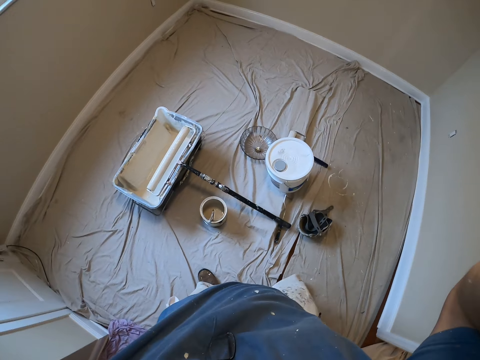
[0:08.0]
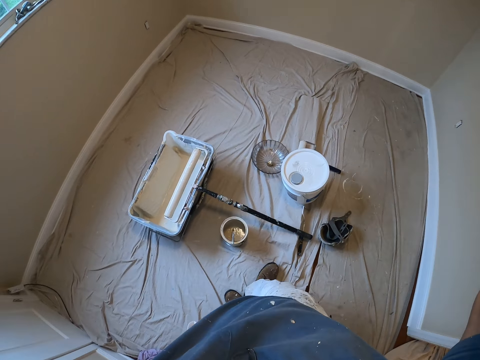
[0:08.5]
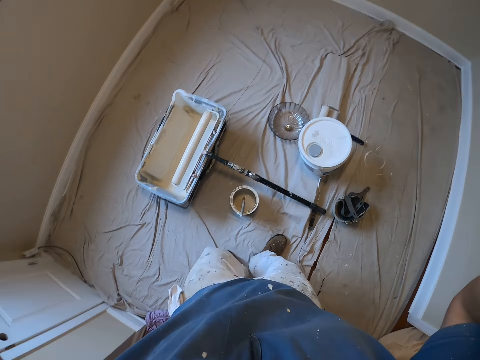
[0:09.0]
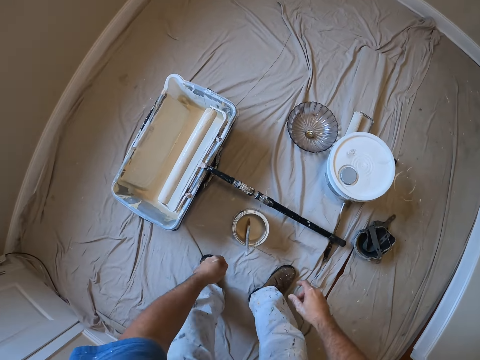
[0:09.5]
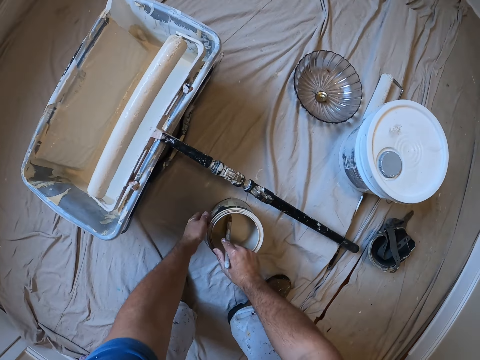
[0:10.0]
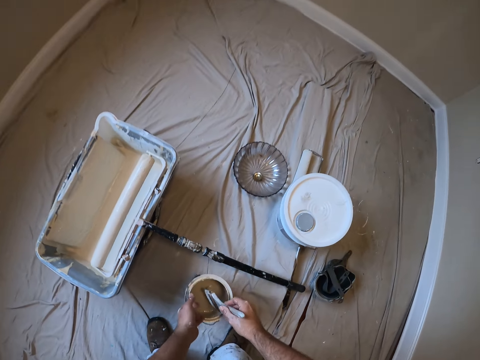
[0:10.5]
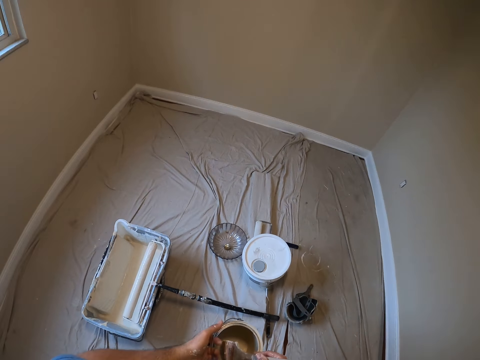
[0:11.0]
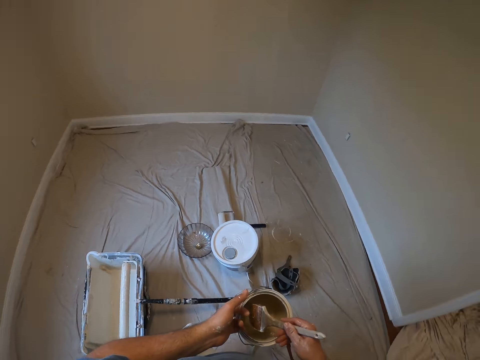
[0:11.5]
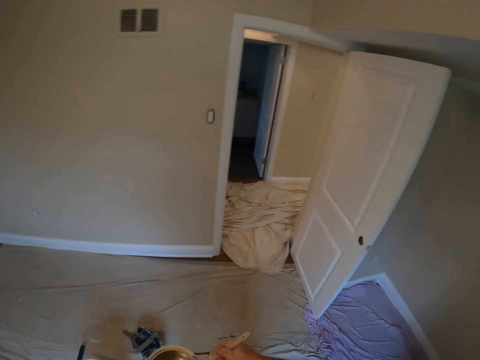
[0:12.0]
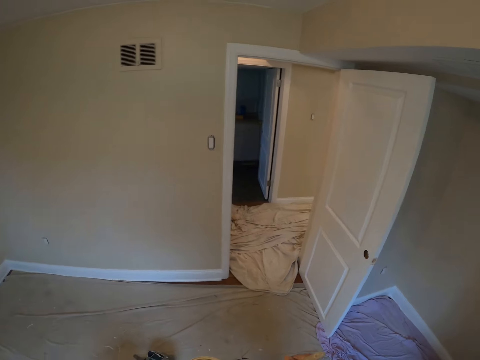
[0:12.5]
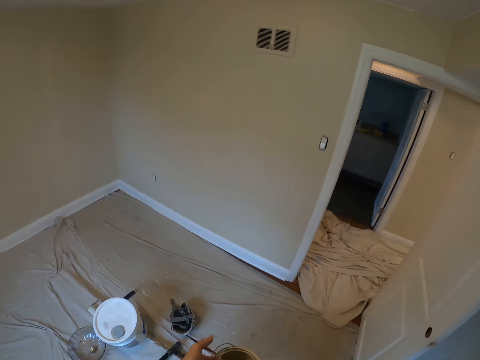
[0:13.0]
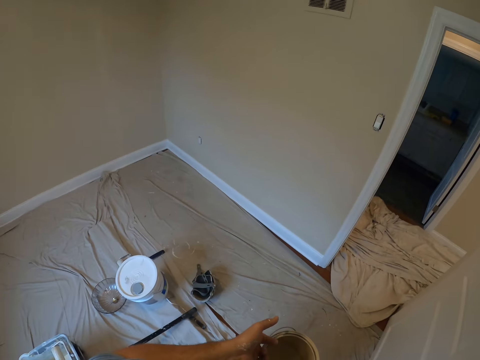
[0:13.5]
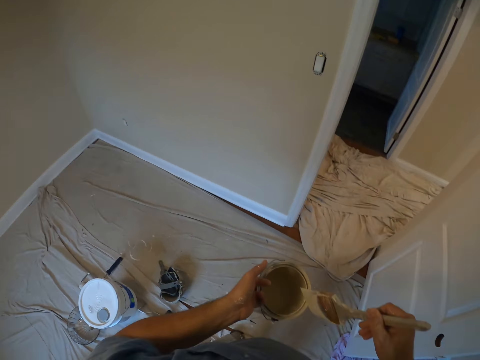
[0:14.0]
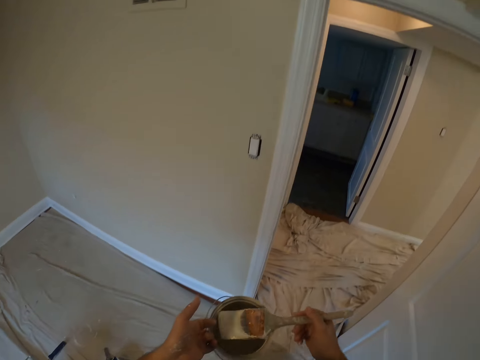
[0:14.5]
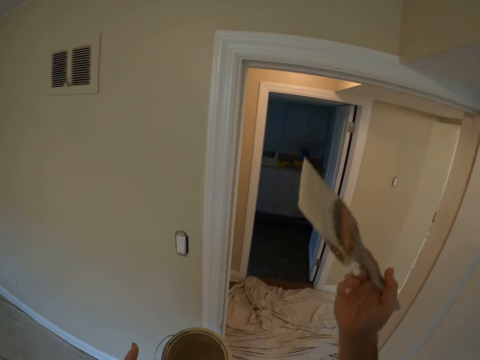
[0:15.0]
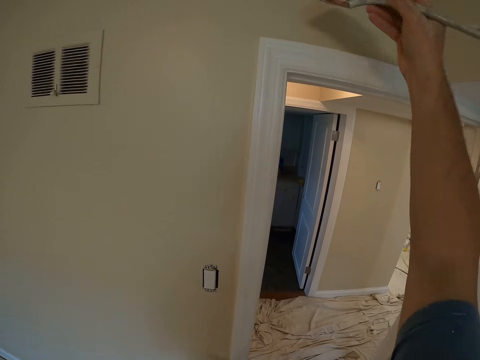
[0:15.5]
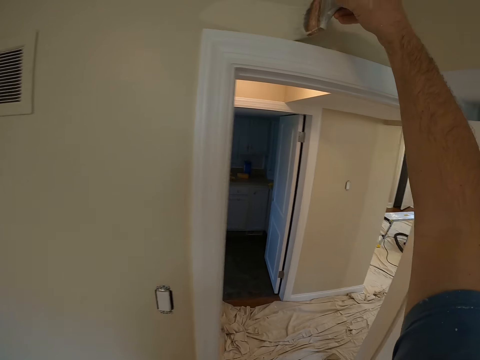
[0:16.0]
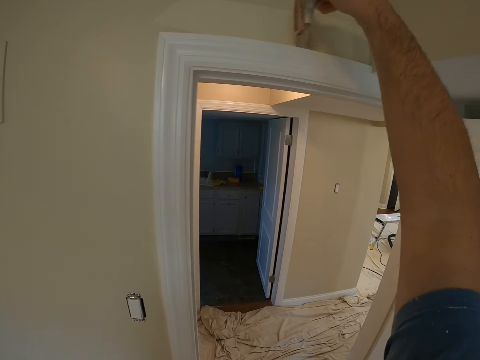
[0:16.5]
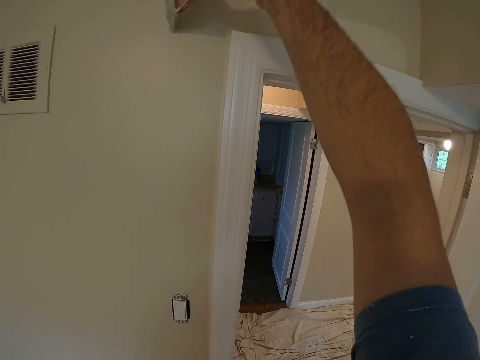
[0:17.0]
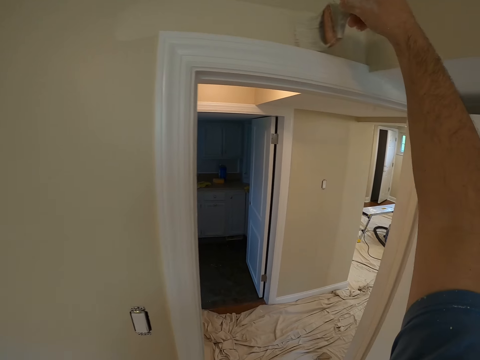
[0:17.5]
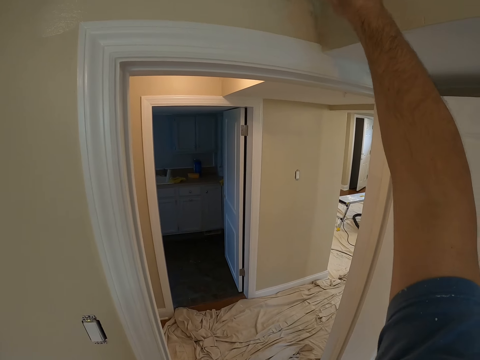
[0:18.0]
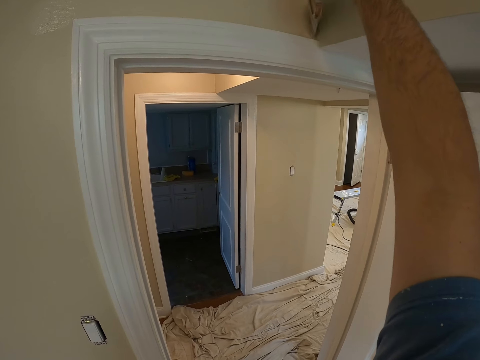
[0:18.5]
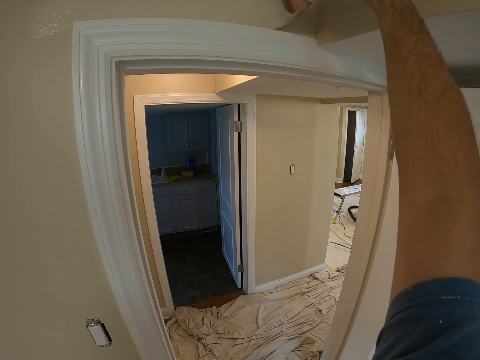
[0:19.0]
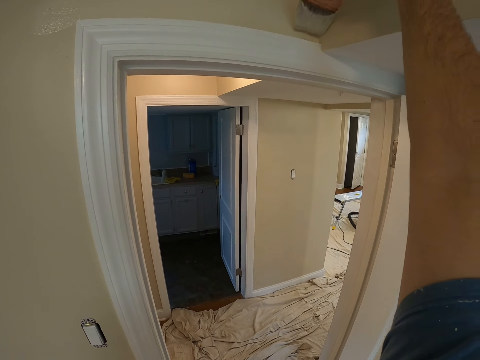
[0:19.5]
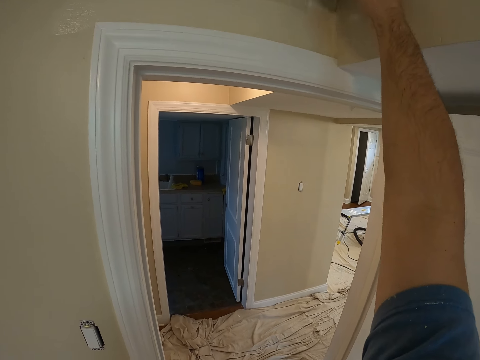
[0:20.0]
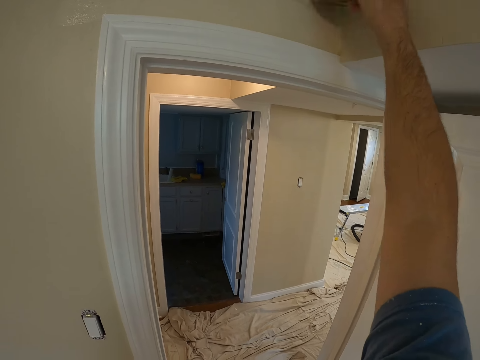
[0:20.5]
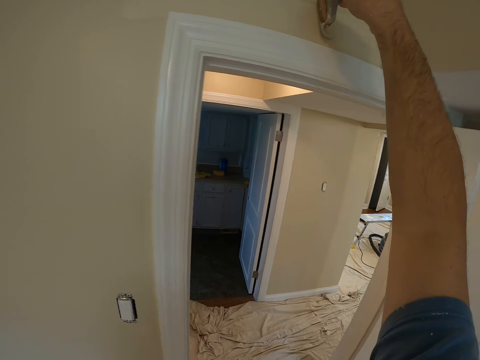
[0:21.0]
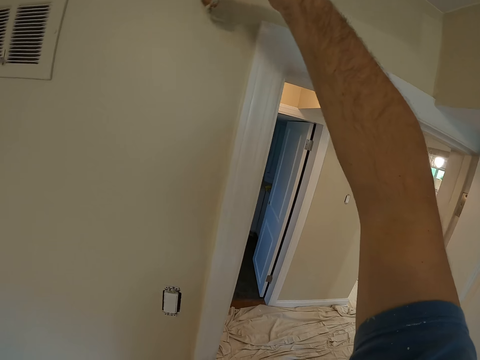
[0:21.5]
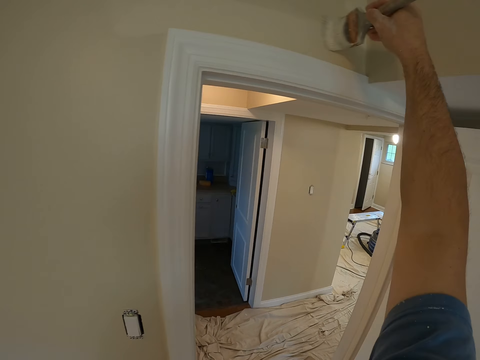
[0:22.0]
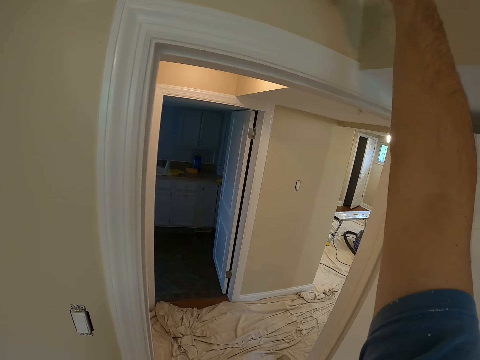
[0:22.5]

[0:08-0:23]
The camera wearer picks up a bucket of paint with his left hand. He holds the painting brush inside the paint bucket with his right hand. He walks towards the door. He dips the brush into the paint bucket. He paints the wall around the door.

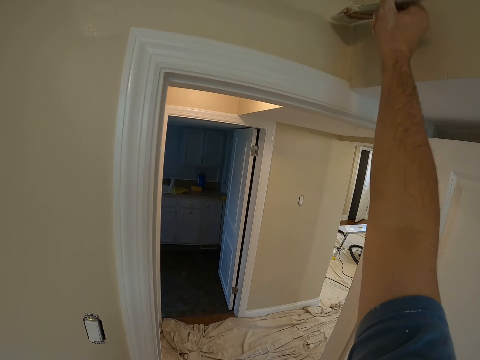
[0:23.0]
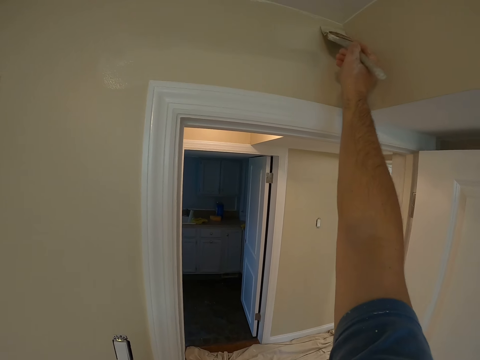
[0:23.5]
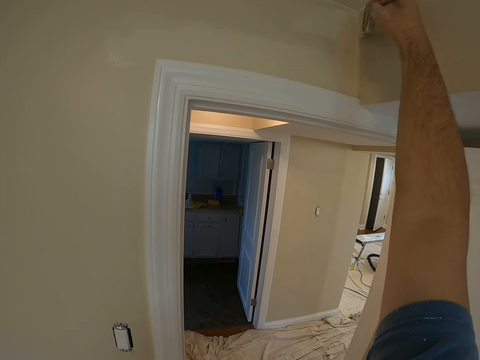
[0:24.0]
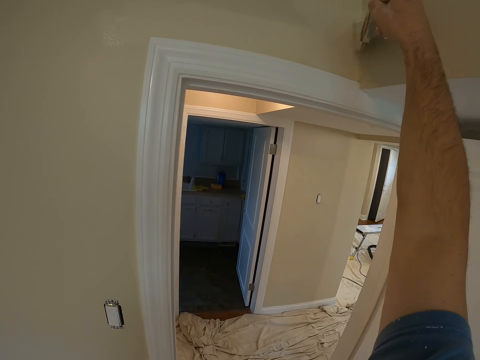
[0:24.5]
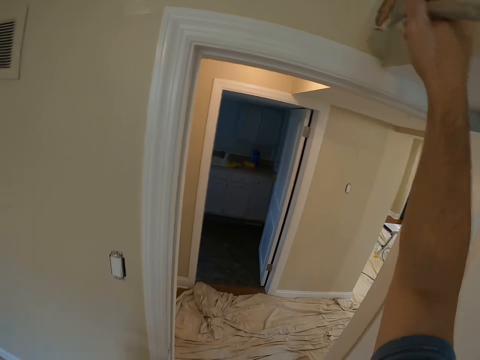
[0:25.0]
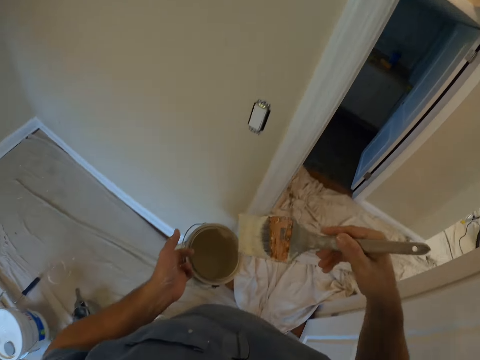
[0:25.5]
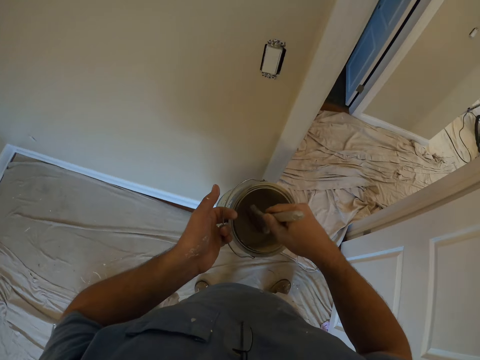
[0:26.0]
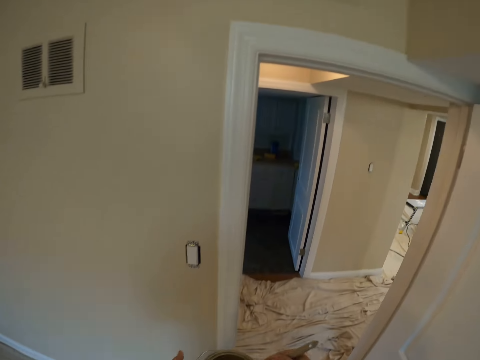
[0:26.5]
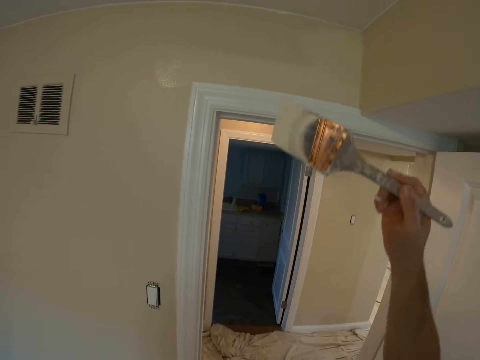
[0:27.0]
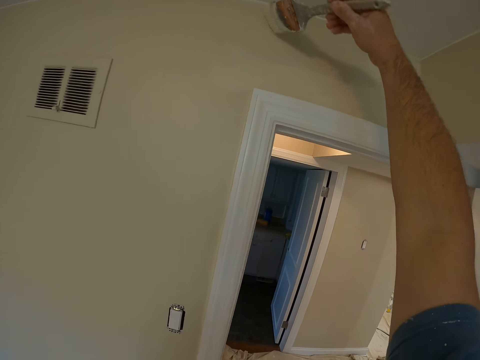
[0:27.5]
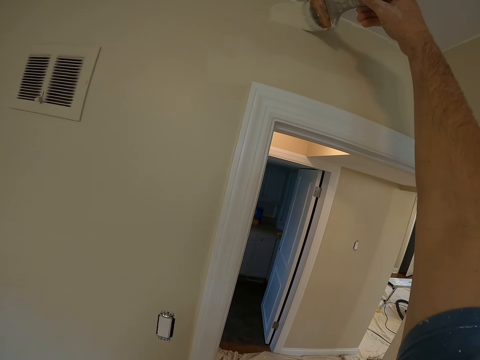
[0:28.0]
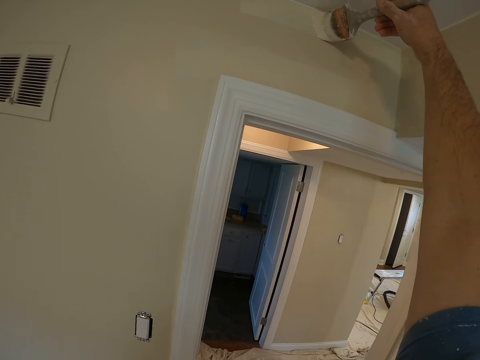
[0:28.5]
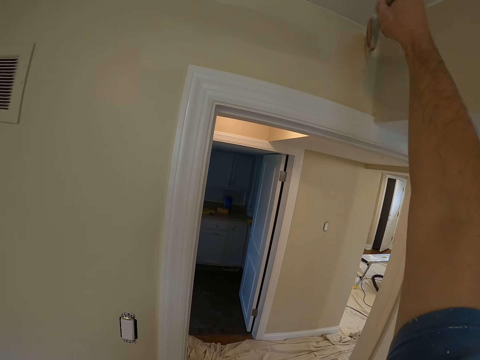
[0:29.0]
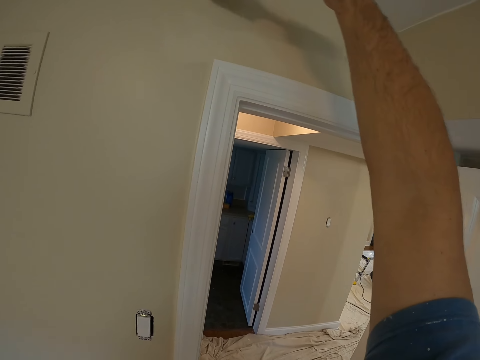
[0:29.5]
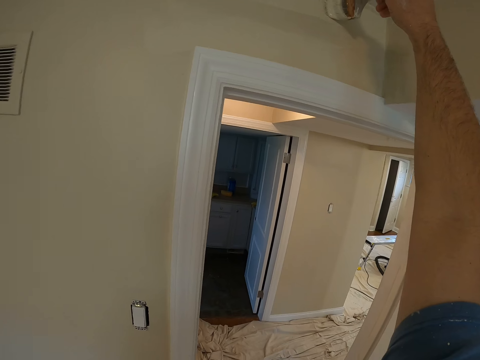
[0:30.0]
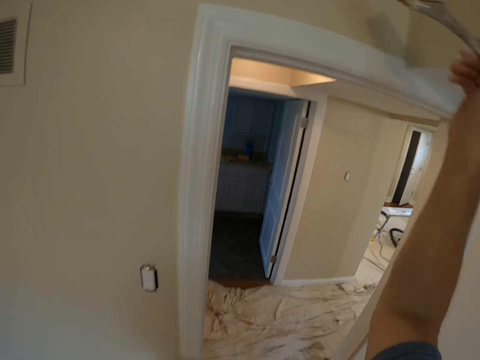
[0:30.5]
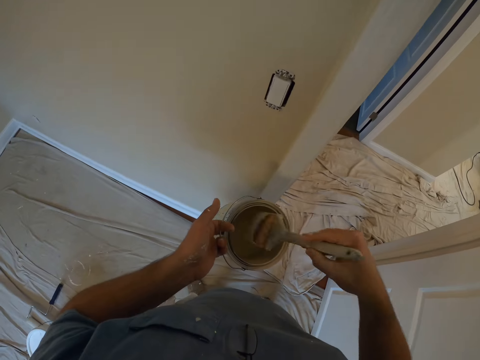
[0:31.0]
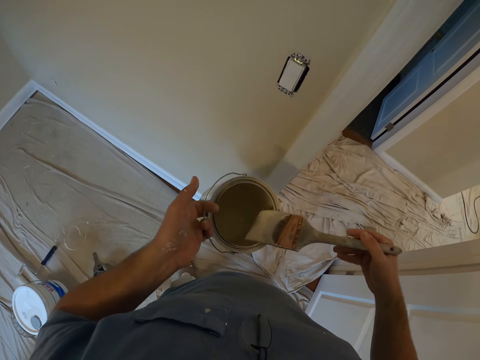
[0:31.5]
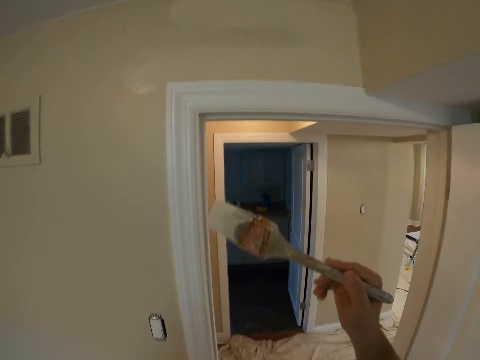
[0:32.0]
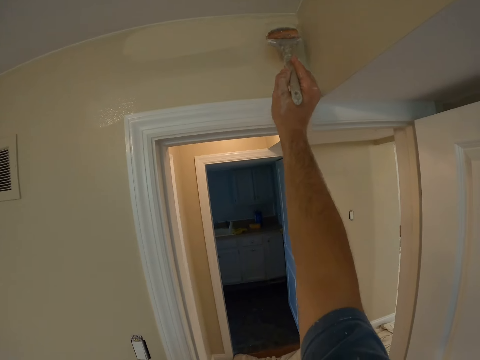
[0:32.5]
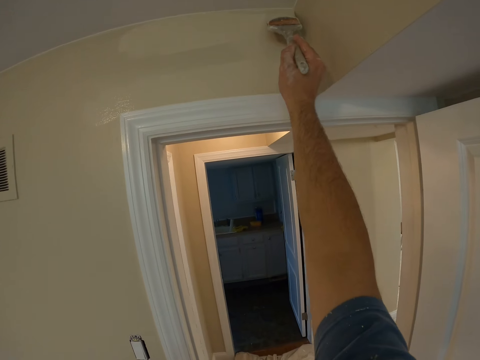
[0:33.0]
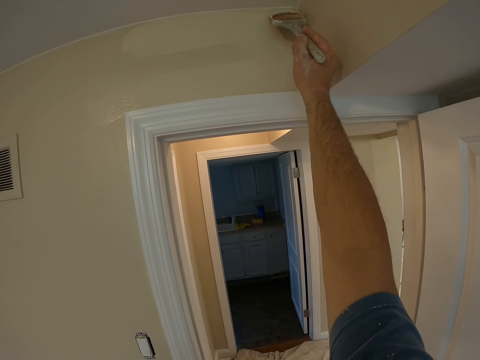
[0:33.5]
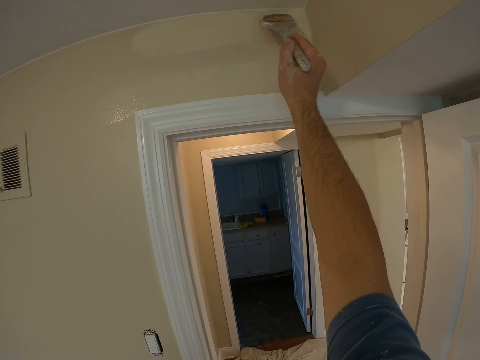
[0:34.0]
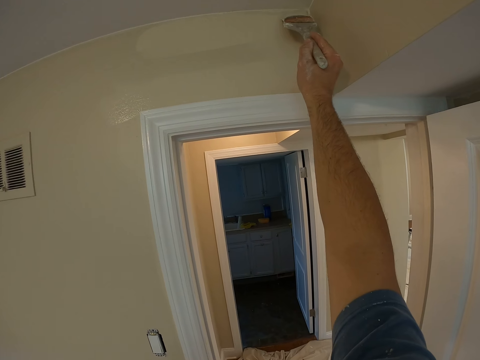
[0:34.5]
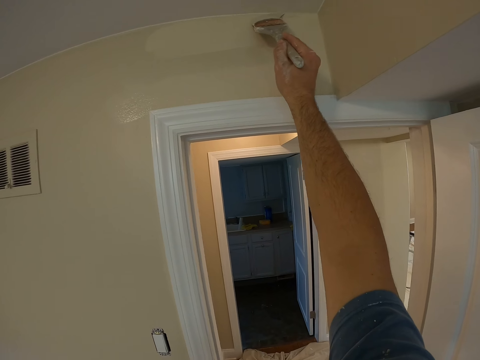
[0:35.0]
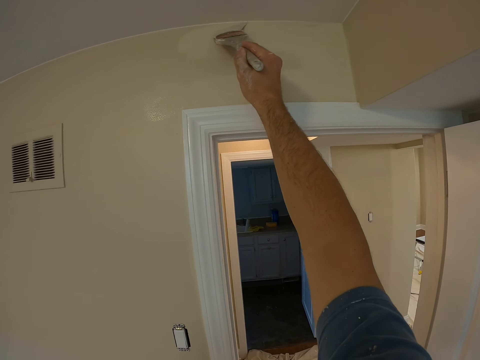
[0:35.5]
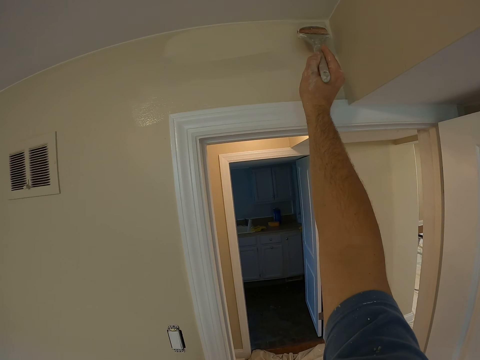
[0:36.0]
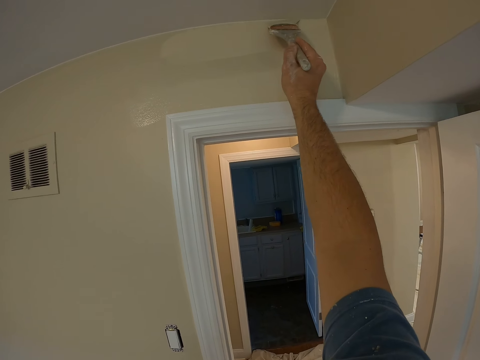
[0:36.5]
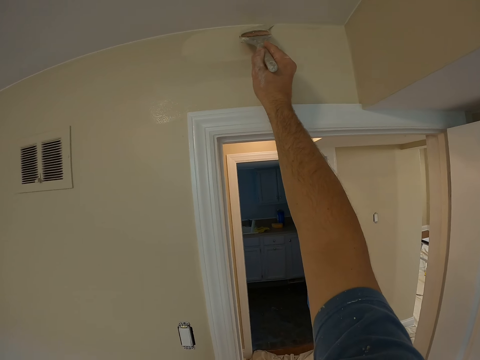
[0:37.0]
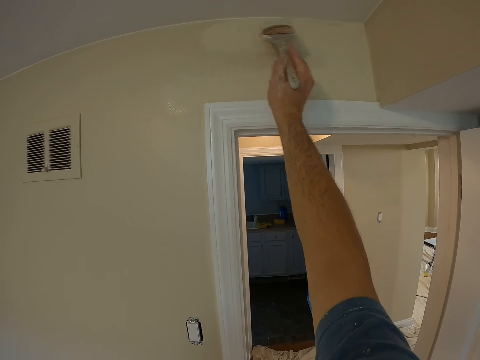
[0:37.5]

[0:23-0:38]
The camera wearer dips the brush into the paint bucket. They paint the wall with the brush. They dip the brush into the paint bucket. They paint the wall with the brush.
